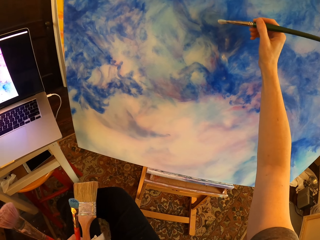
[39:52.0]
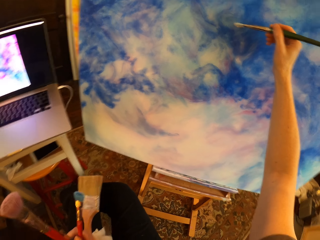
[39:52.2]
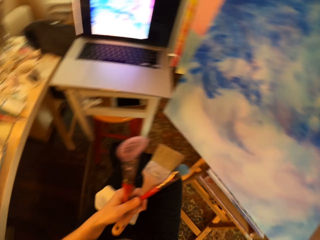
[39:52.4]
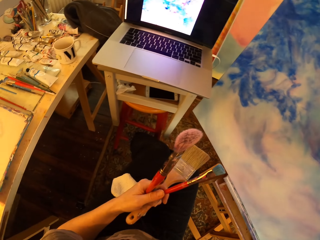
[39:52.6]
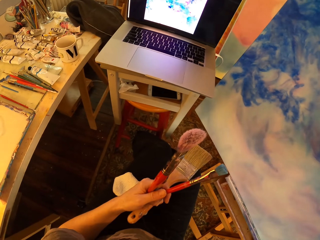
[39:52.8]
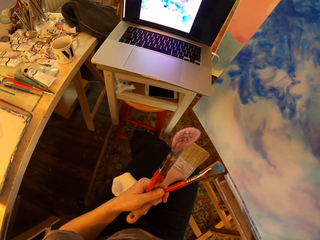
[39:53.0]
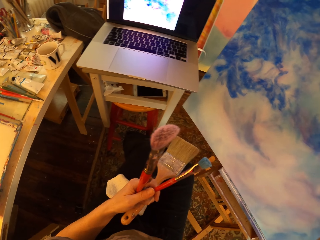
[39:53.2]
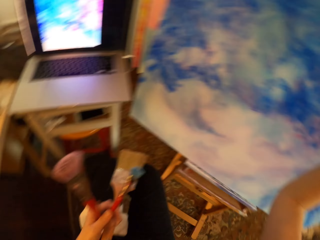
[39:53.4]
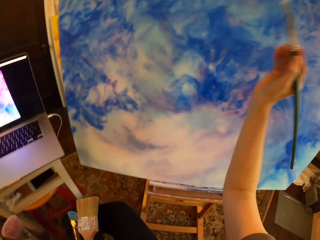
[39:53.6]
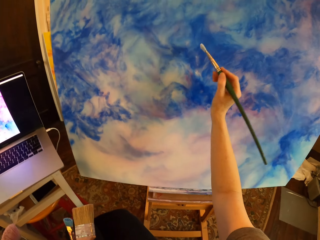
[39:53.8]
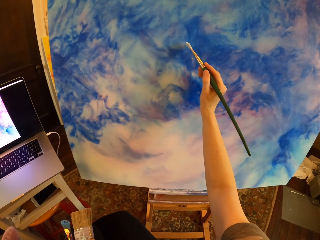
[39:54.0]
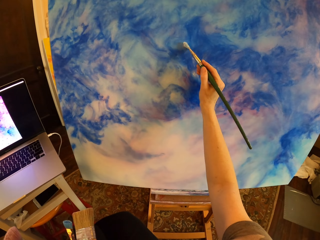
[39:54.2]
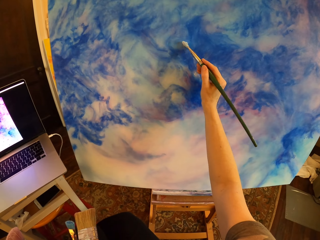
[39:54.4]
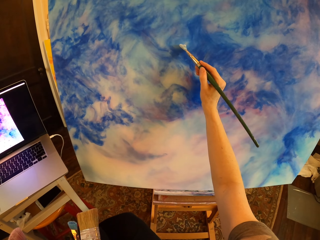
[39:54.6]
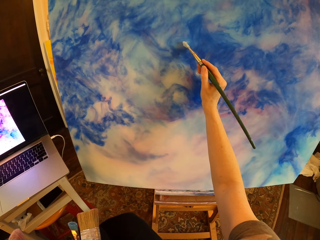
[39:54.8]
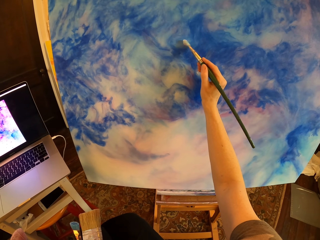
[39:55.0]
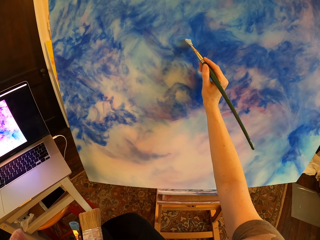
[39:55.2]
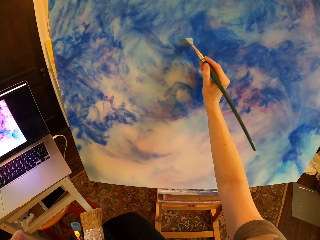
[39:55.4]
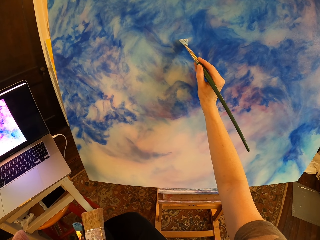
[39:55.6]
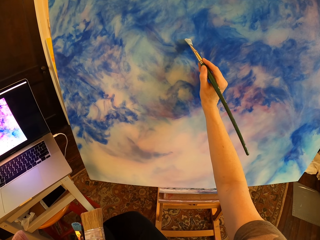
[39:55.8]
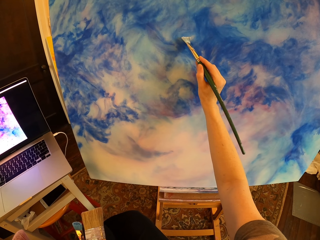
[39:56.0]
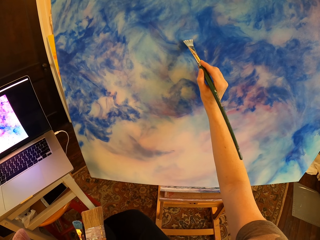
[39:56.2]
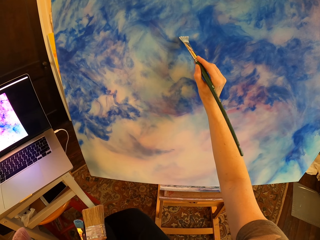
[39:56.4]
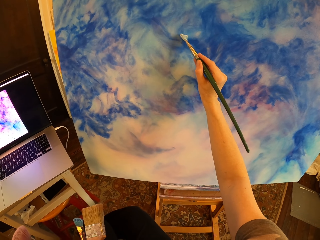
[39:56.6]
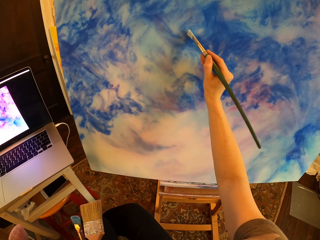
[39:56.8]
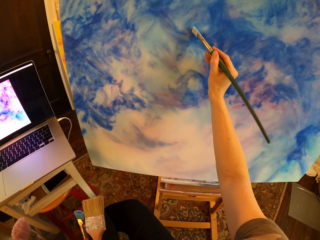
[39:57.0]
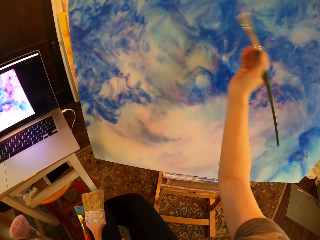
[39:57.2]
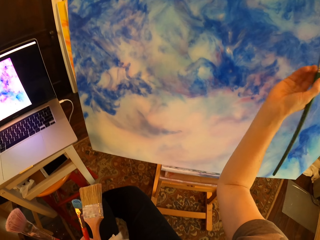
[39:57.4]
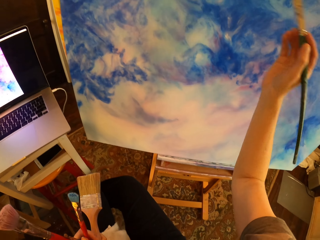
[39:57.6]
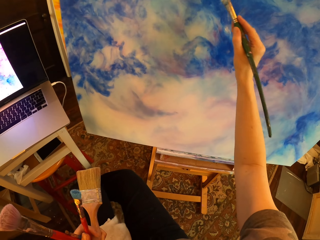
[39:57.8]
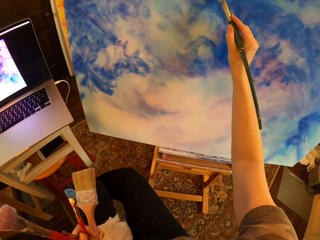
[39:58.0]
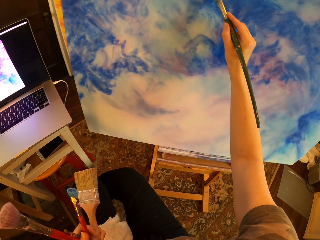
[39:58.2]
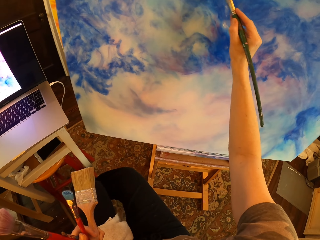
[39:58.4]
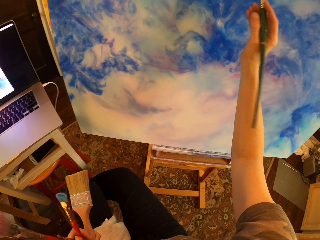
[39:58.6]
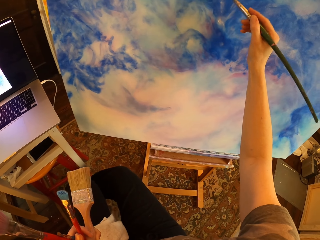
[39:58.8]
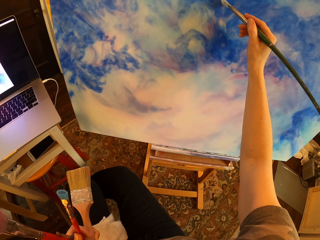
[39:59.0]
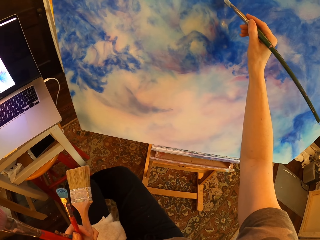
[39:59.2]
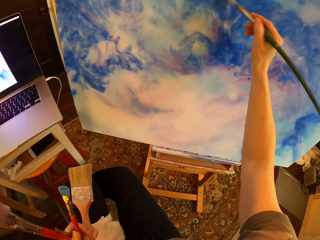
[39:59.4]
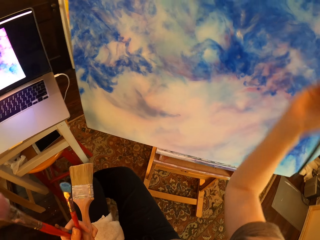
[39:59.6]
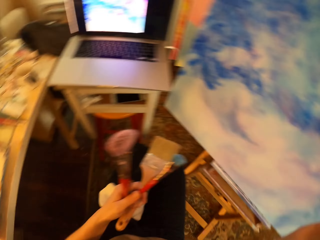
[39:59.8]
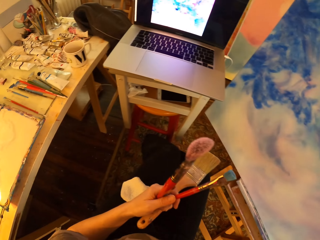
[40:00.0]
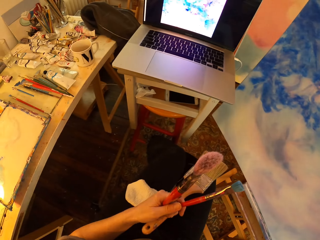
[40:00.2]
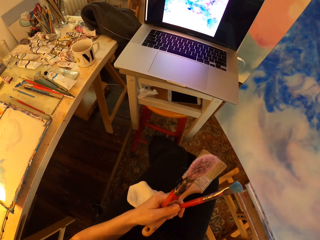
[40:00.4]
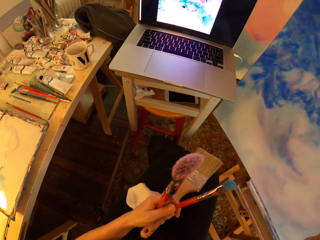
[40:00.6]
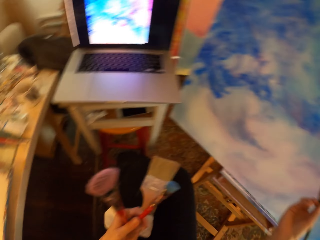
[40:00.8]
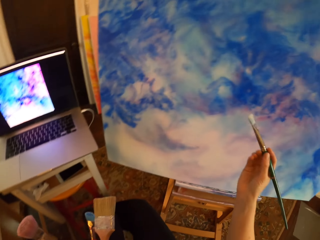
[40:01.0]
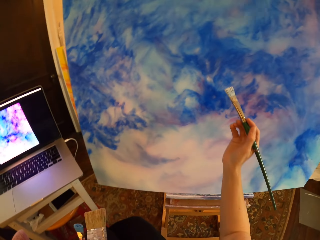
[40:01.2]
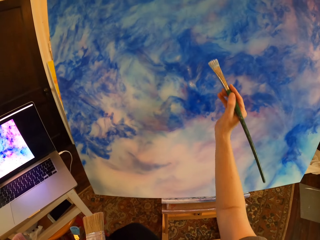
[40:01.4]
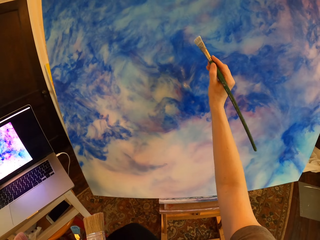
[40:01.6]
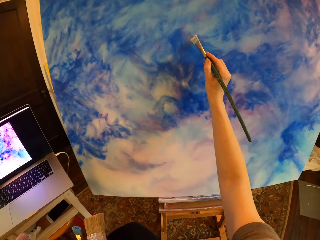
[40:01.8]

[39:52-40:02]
The camera wearer holds brushes and stares at the laptop. They paint the canvas or palette with an art brush and hold brushes. They hold brushes and stare at the laptop.

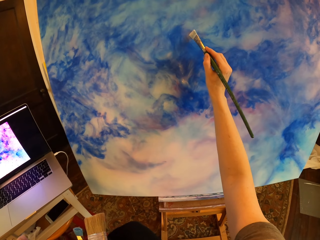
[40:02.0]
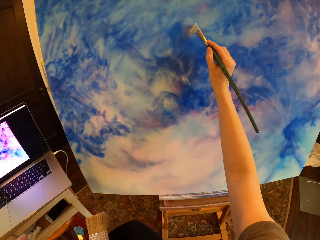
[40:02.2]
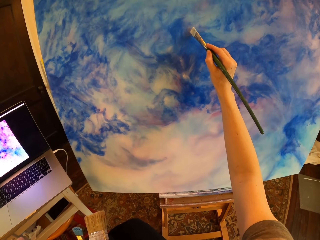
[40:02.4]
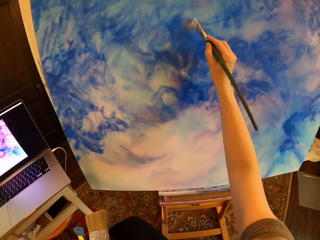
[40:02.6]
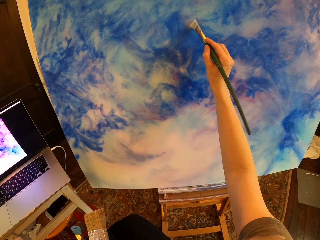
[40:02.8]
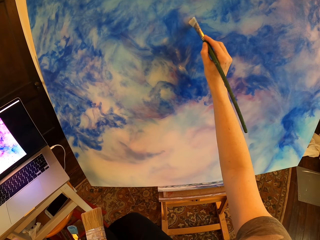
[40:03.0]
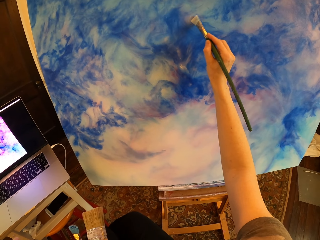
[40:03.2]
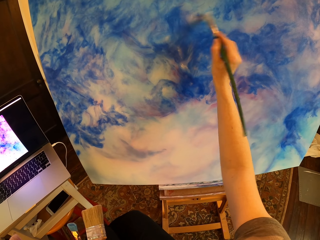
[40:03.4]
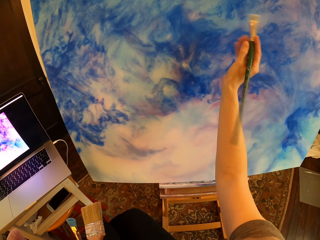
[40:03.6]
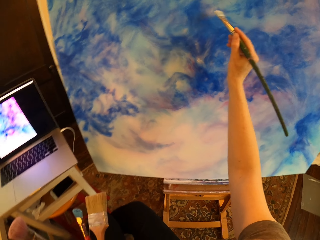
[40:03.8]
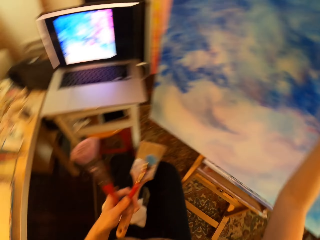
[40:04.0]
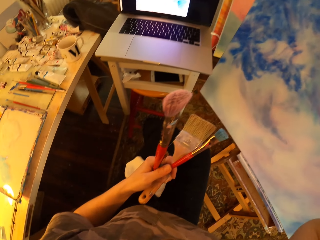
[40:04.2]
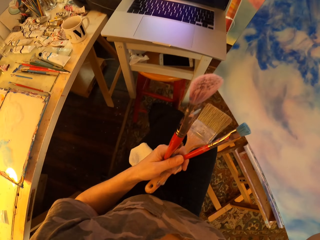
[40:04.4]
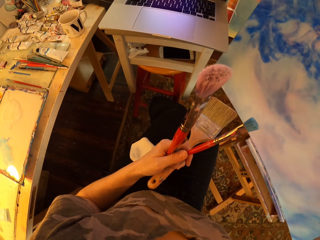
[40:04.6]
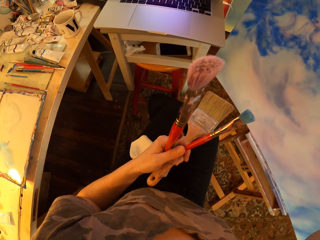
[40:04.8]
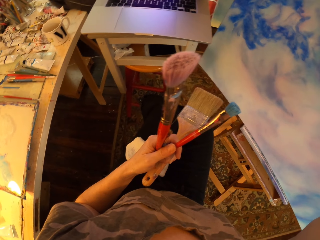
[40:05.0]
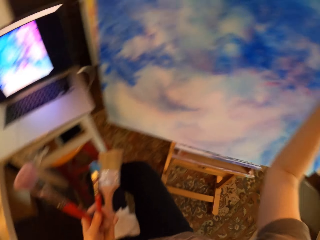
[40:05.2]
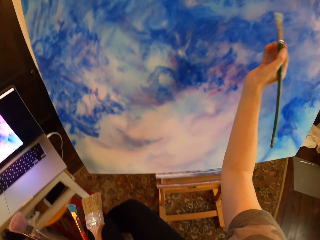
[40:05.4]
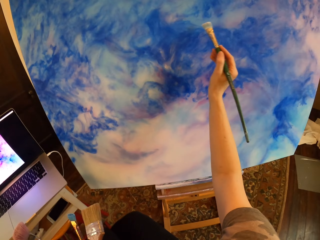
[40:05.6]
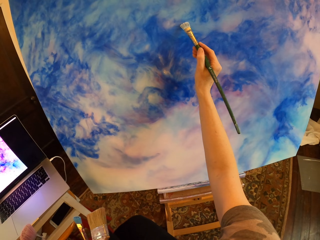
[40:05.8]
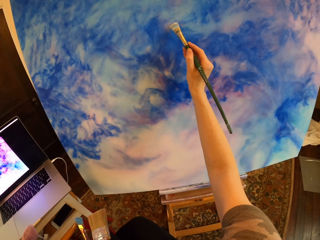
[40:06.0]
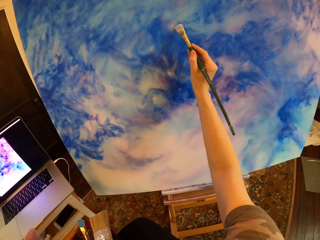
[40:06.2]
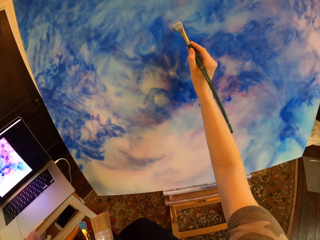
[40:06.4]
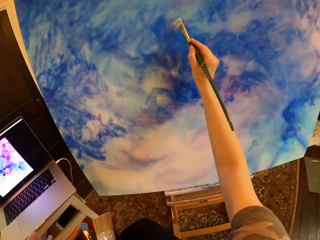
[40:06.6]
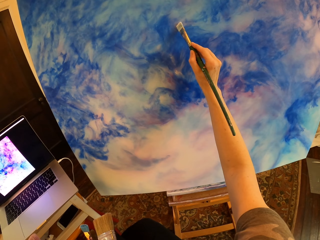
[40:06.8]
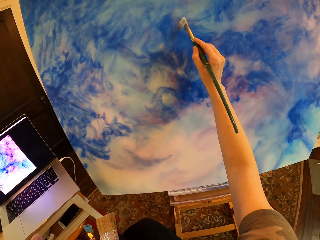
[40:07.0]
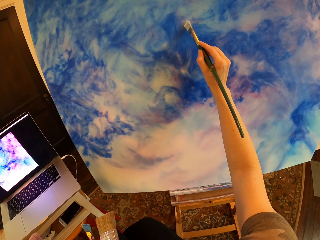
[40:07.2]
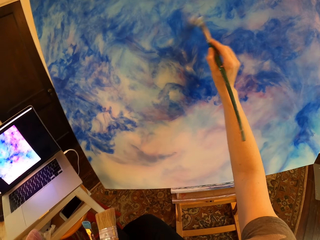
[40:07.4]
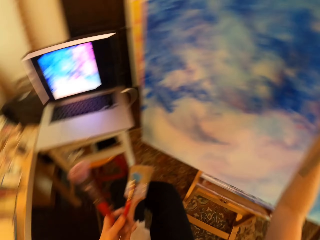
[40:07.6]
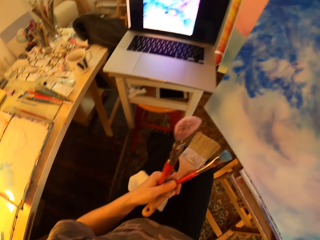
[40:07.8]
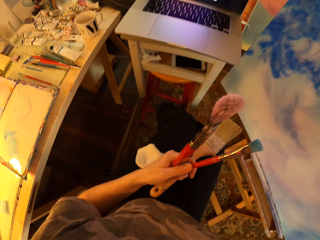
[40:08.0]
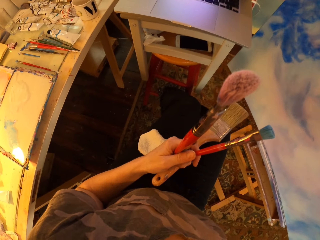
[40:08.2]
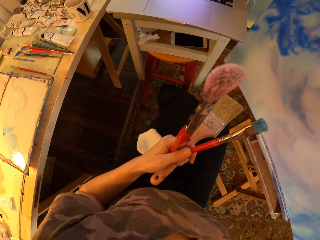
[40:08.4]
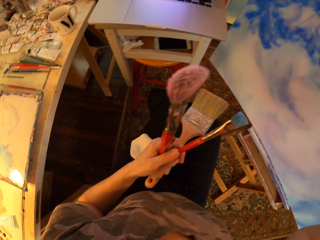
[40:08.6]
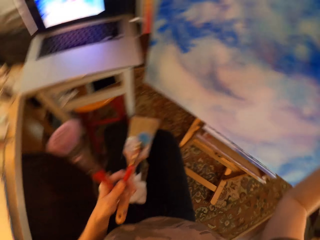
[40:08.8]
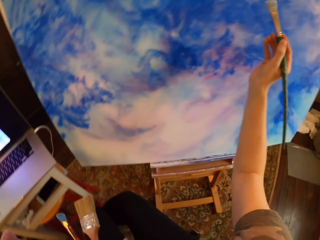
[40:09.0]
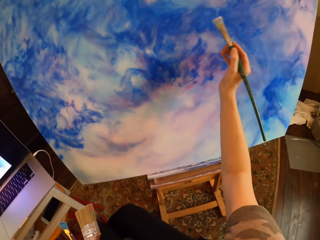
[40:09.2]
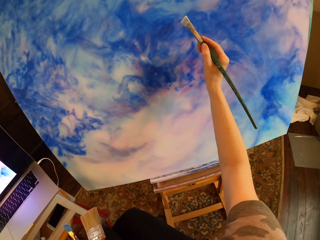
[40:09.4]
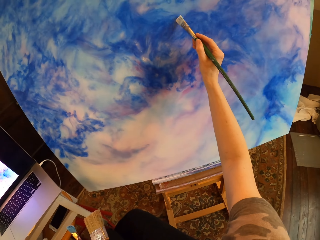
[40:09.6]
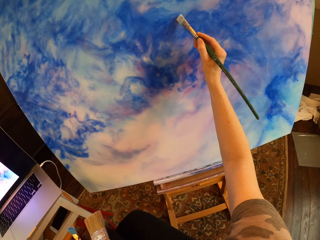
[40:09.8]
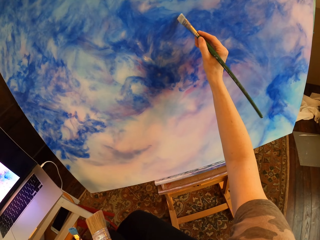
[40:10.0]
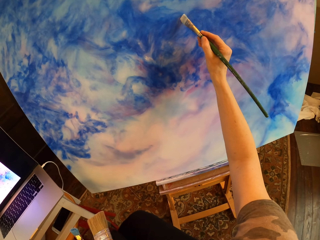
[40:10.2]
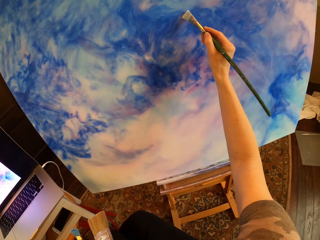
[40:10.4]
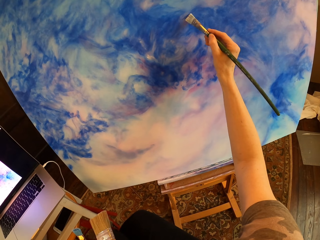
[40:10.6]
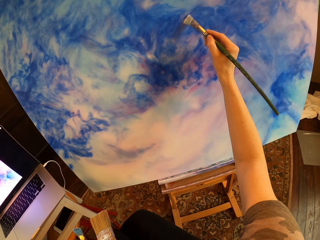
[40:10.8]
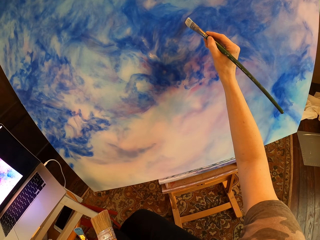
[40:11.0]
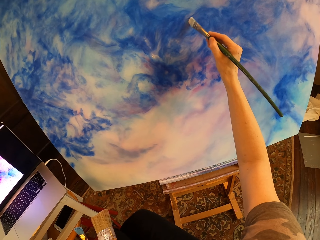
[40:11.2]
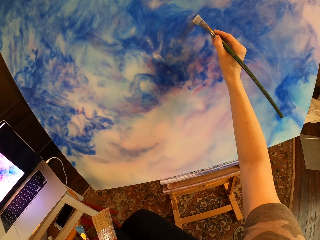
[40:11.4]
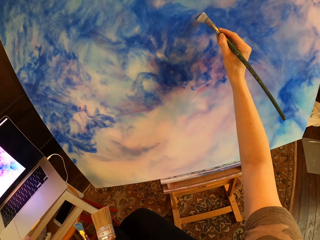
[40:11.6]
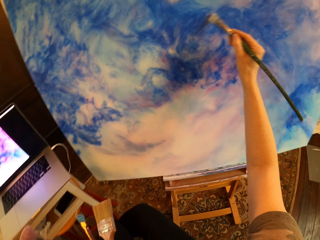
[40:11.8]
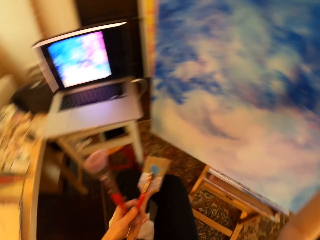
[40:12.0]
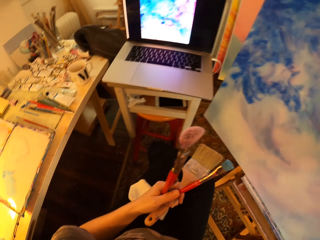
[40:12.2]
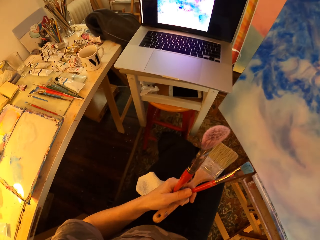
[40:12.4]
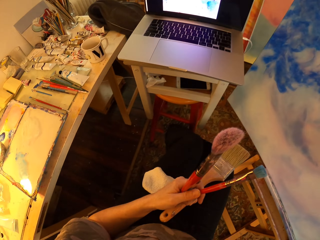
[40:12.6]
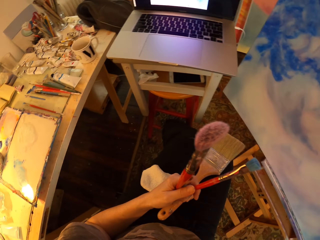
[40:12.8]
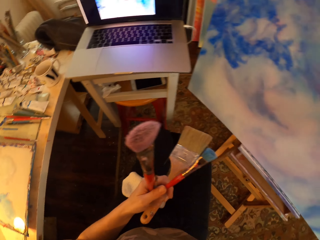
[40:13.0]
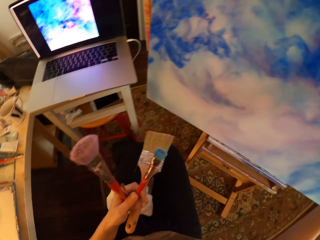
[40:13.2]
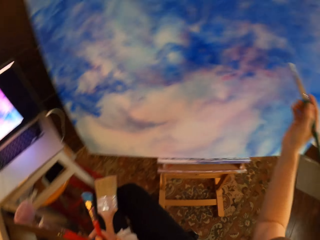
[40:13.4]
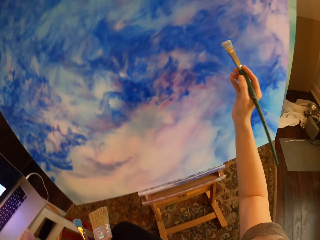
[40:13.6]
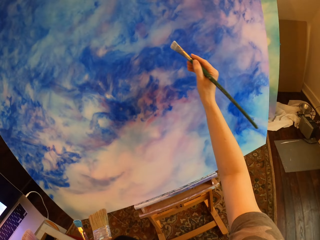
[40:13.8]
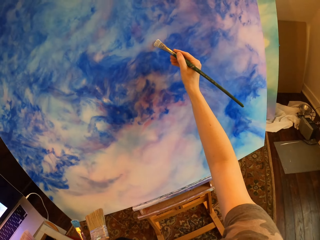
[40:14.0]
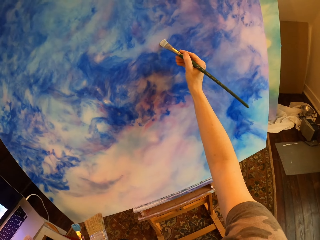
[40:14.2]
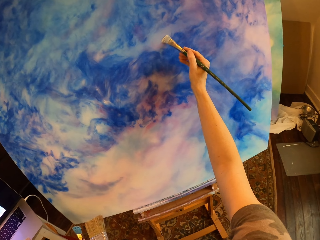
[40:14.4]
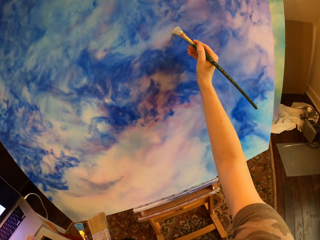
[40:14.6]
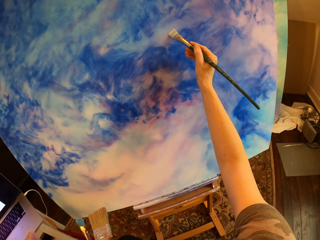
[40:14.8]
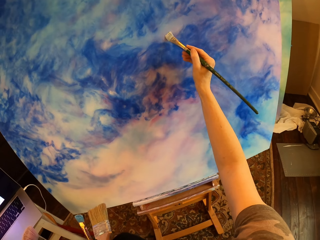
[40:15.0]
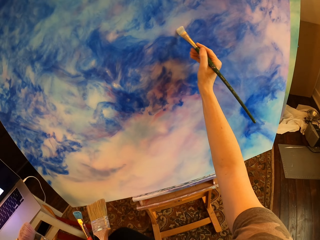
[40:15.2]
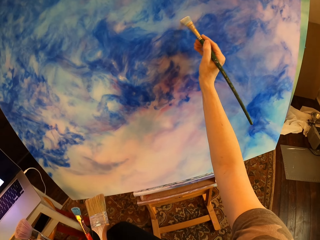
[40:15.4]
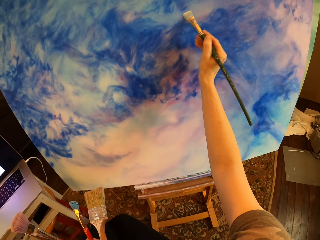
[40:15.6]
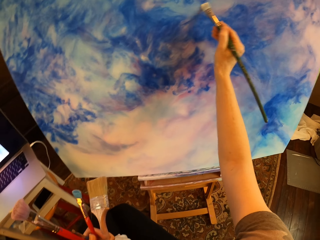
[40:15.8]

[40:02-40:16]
The camera wearer paints the canvas with an art brush and holds brushes. They paint on the palette. They hold the brushes again and stare at the laptop. They paint the canvas with the art brush and hold the brushes. They paint on the palette. They hold the brushes again and stare at the laptop. They paint the canvas with the art brush and hold the brushes. They paint on the palette. They stare at the laptop and hold the brushes. They paint the canvas with the art brush and hold the brushes. They paint on the palette.
